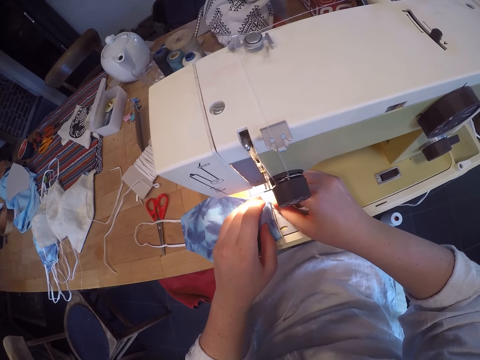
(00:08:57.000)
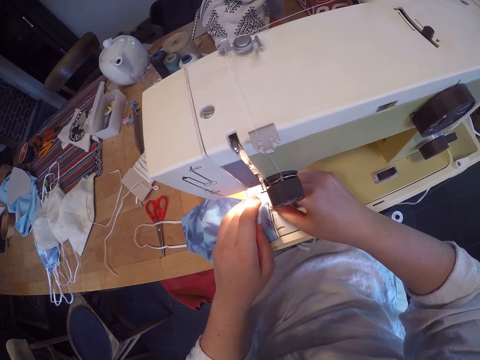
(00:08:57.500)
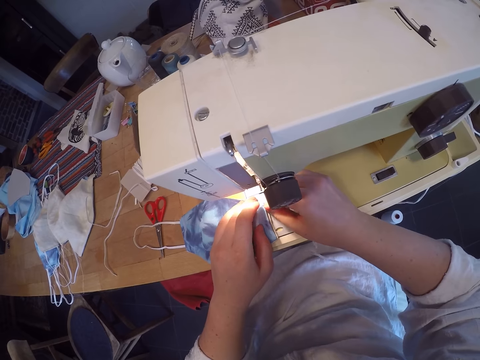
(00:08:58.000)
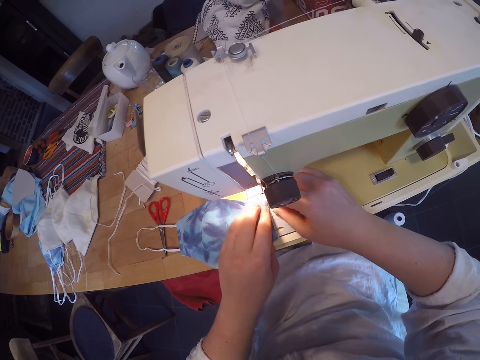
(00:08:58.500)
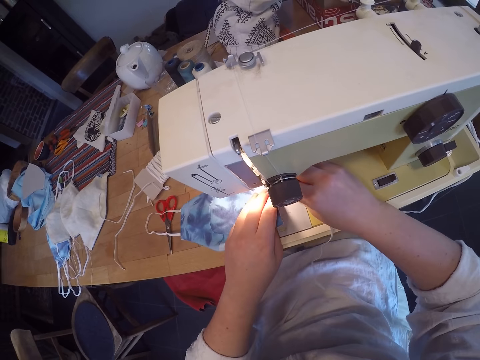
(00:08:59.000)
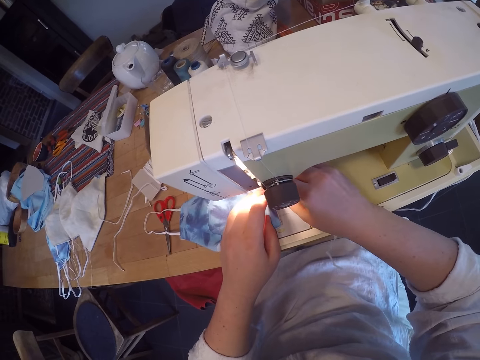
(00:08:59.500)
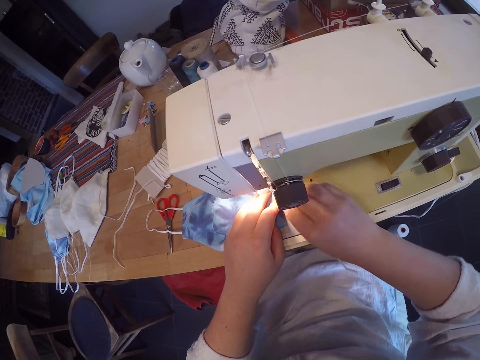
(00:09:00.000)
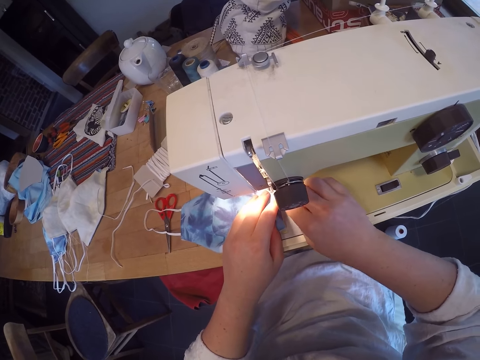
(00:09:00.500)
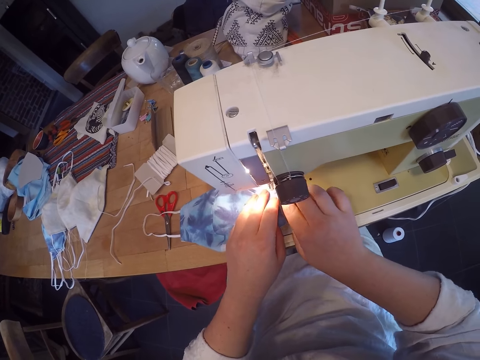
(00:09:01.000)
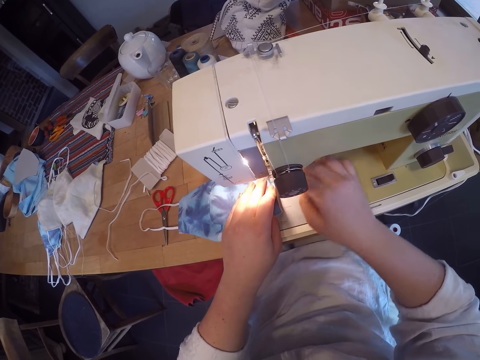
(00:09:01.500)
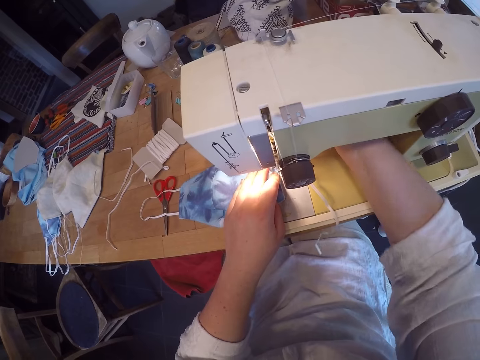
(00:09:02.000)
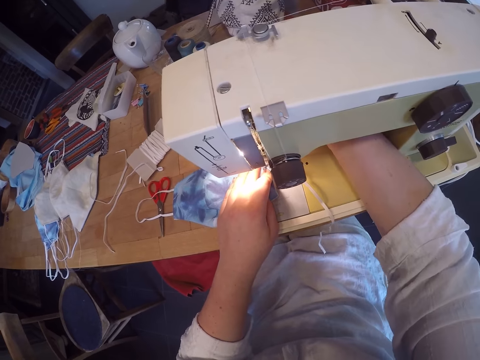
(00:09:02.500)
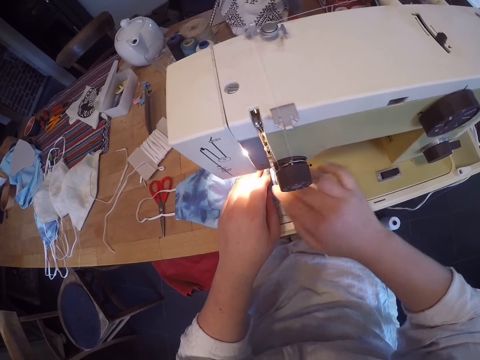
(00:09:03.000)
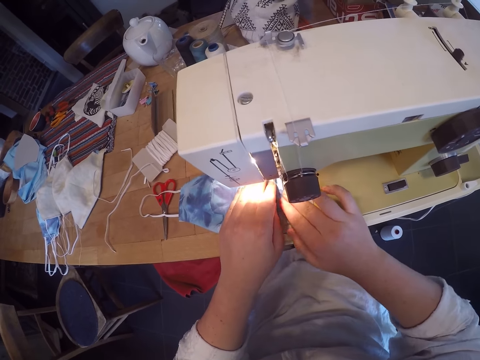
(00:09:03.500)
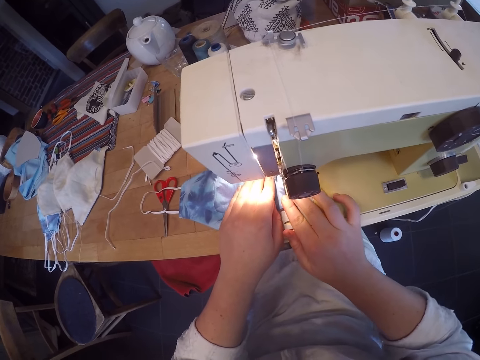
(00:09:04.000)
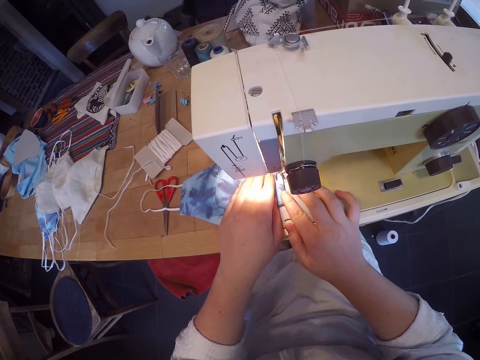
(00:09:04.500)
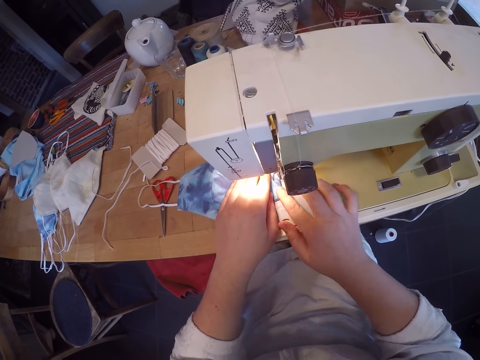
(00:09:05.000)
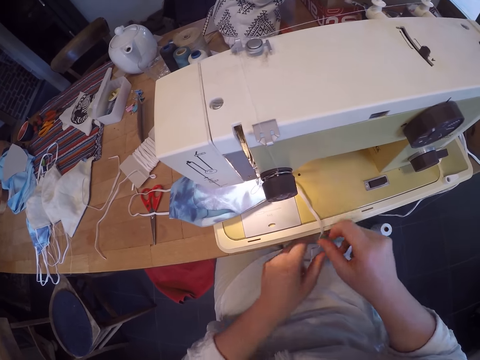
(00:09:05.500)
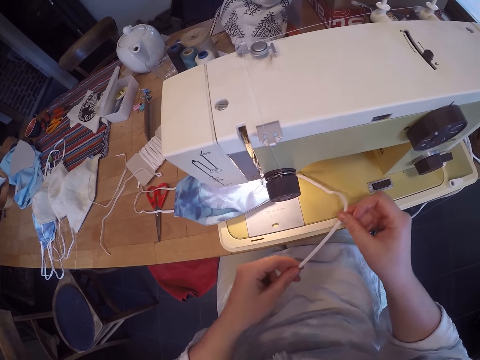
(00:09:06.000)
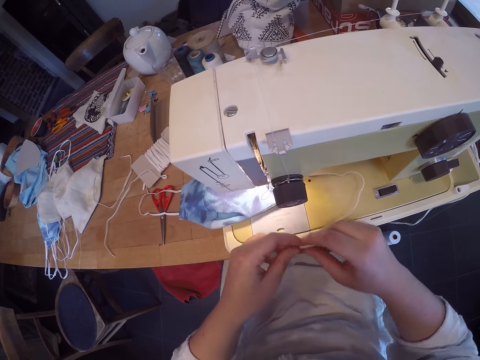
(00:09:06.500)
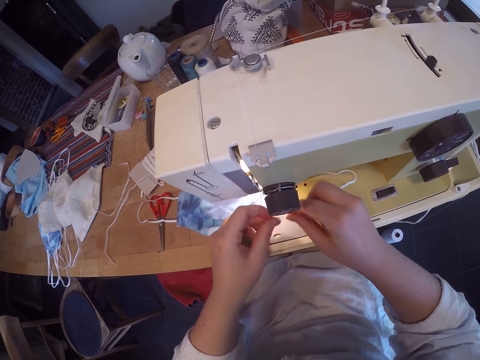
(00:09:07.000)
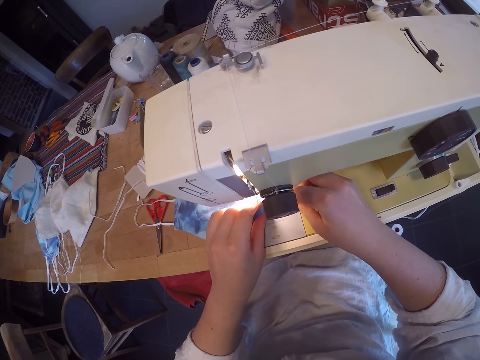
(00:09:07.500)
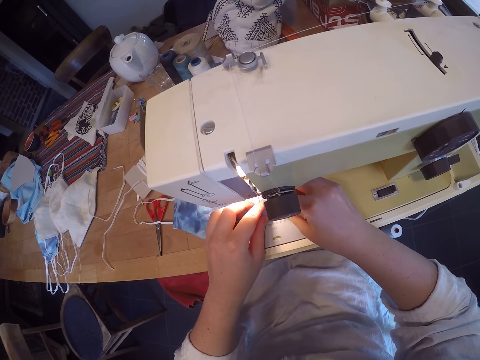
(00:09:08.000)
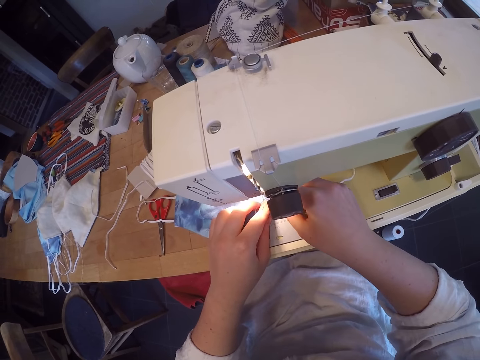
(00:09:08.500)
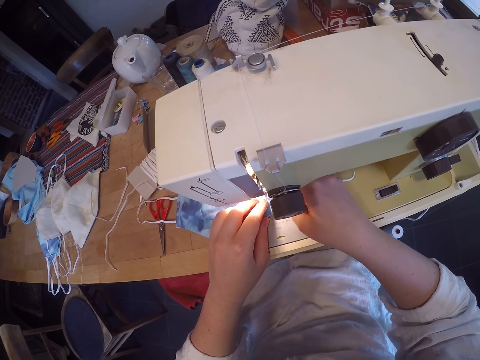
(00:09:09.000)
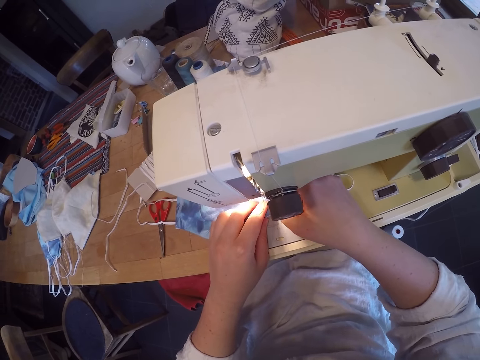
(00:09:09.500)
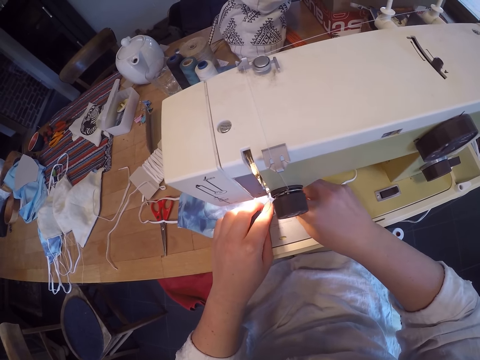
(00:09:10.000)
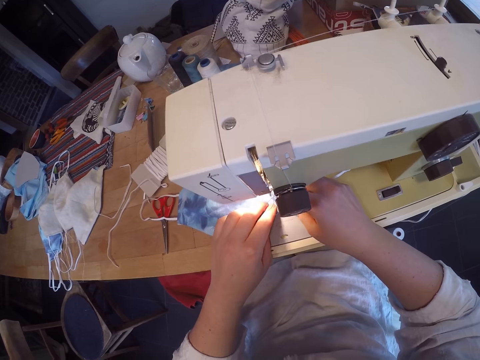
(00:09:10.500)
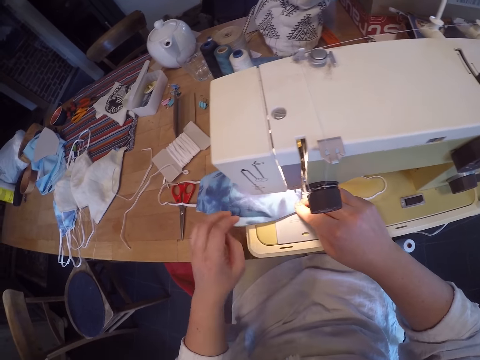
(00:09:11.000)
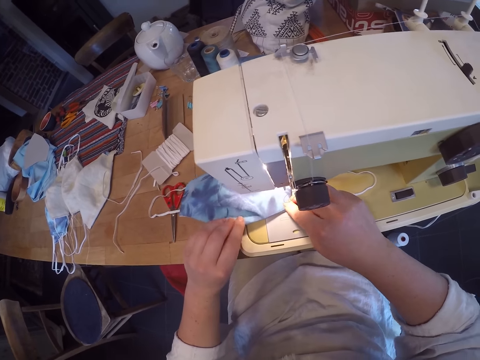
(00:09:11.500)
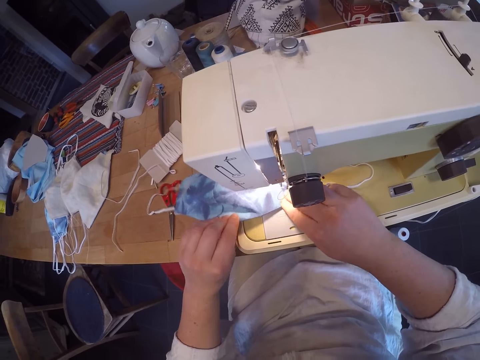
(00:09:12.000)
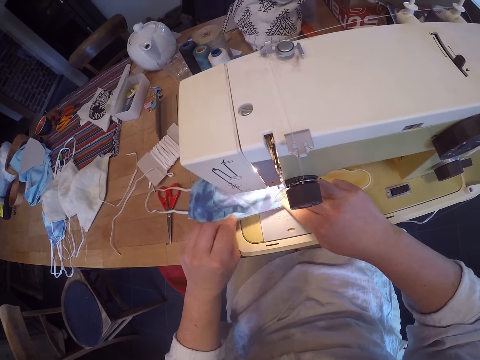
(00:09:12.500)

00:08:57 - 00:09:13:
The camera wearer sews the cord into the face mask or clothing material using the sewing machine. He turns on the sewing machine. He places his right hand on the clothing material. He picks up the other end of the cord from the table. He inserts the cord into the face mask. He uses his left hand to arrange the clothing material.

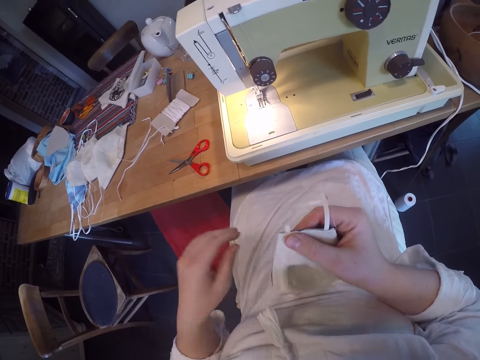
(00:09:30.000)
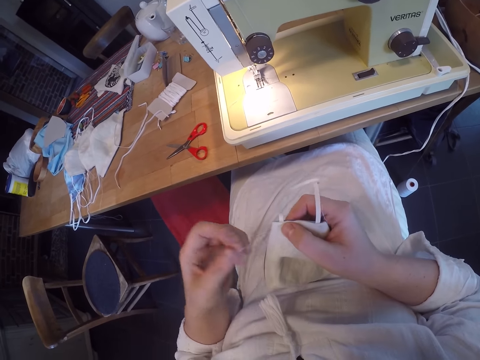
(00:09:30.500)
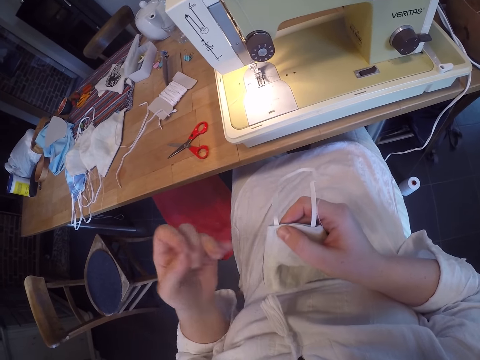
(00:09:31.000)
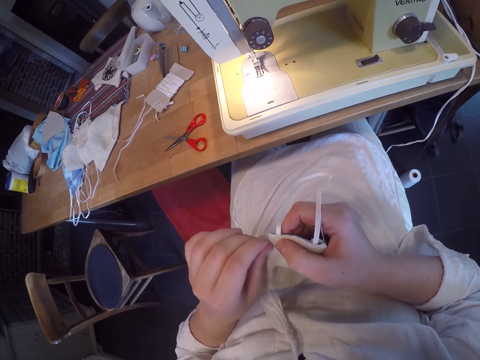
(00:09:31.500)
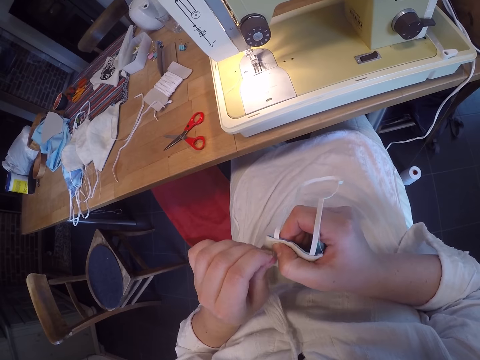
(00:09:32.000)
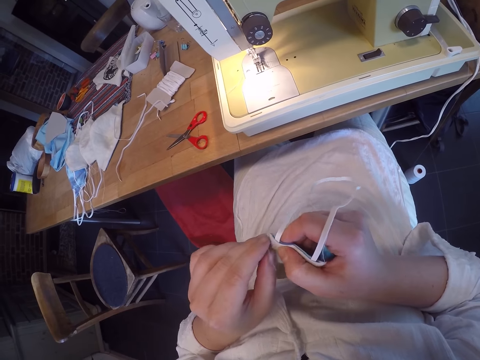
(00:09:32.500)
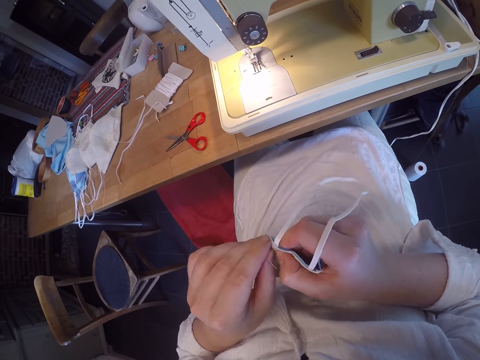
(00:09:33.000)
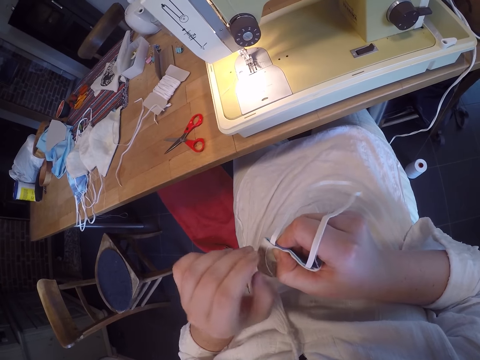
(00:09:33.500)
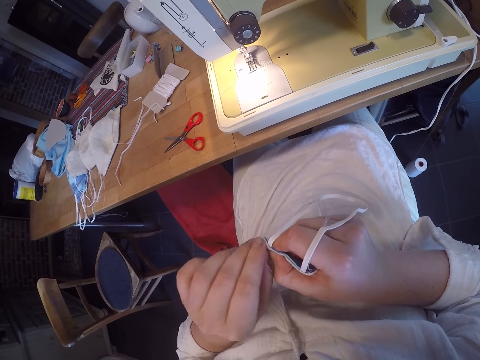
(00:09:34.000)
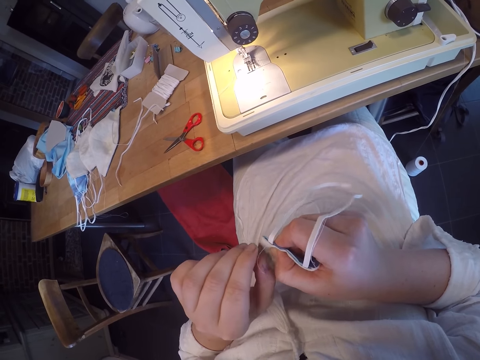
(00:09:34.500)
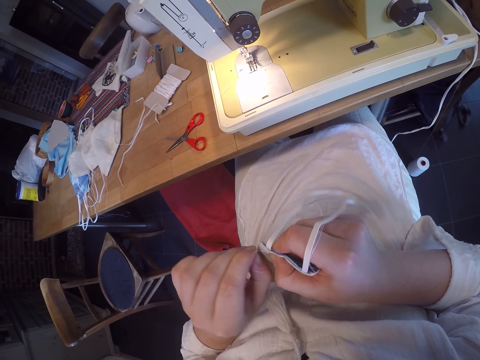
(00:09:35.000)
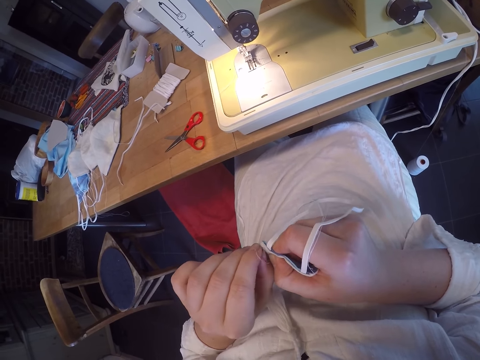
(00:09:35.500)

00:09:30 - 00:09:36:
The camera wearer loosens some thread from the facemask.

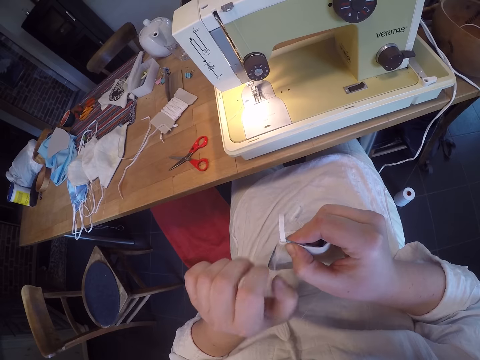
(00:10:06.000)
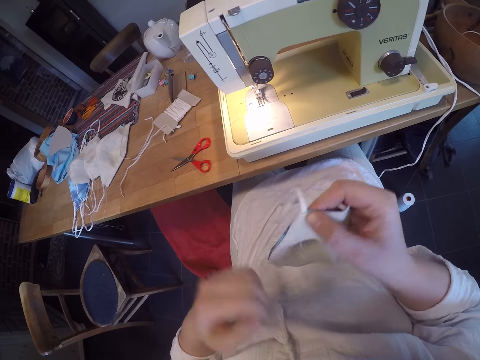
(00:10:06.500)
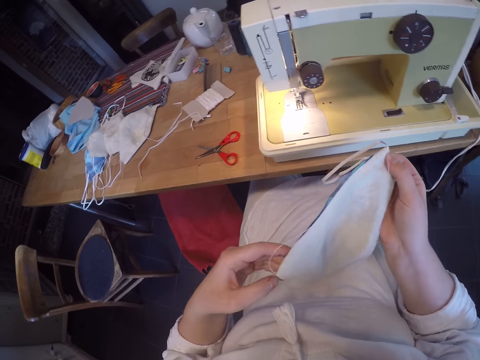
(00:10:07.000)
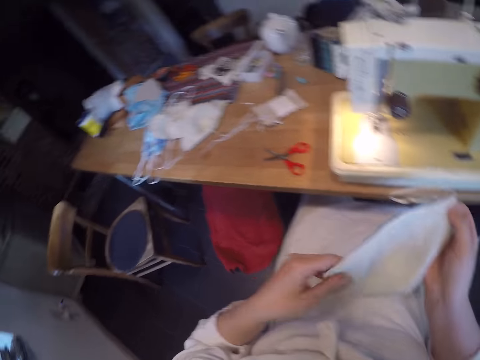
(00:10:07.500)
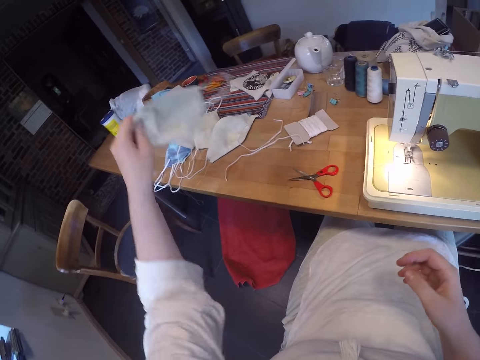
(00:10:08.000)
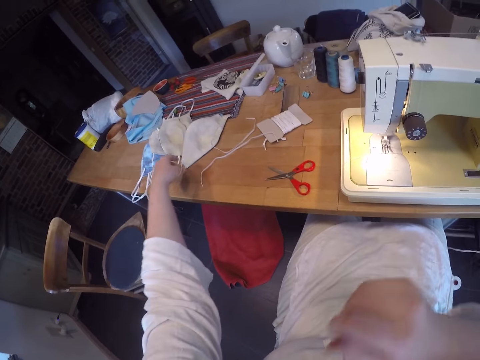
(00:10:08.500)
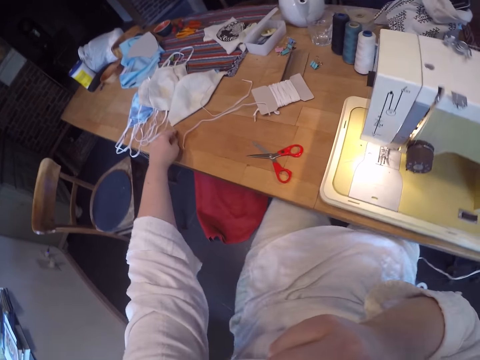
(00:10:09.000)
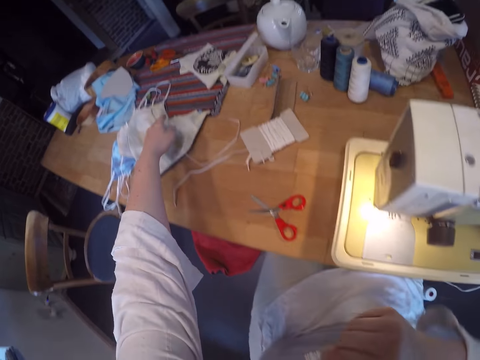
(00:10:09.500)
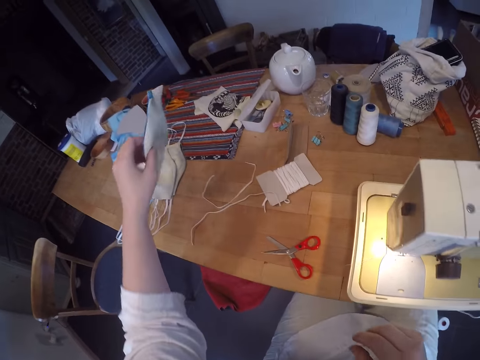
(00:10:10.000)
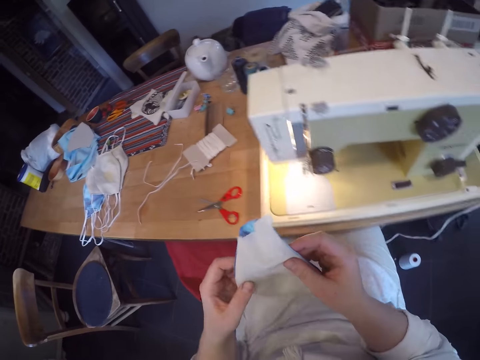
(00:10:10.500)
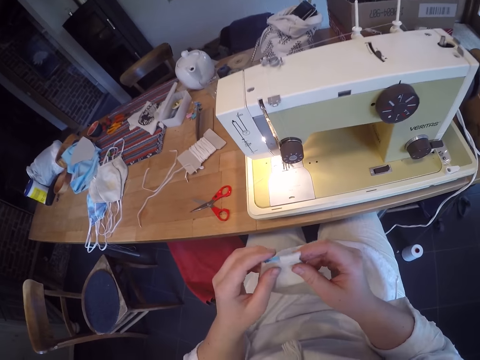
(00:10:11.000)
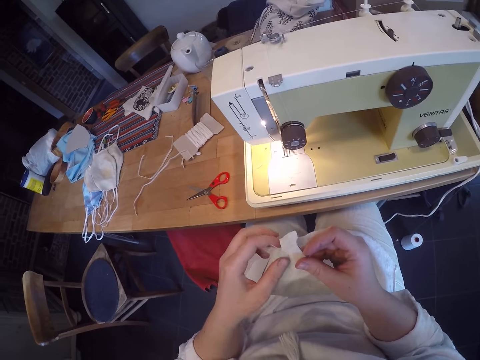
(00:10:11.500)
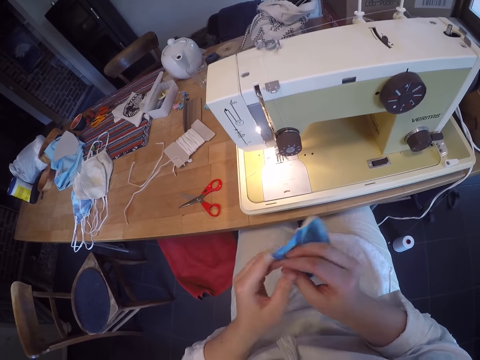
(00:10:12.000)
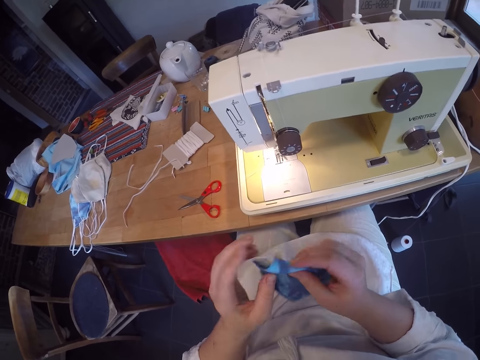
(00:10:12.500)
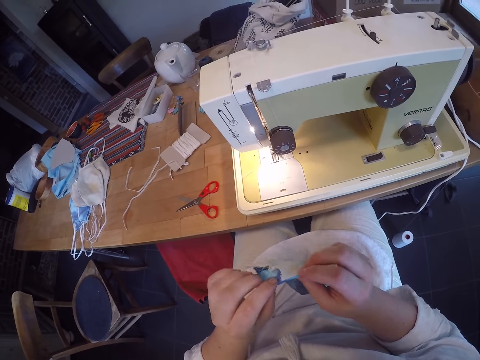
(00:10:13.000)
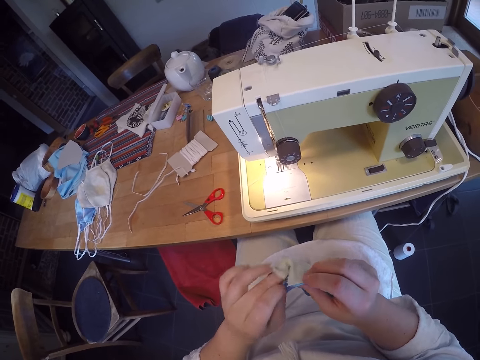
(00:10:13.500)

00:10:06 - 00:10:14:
The camera wearer drops the facemask on a tabletop. She picks up a facemask with her left hand. She holds the facemask with both hands. She prepares the mask. She turns the facemask to the other side. She tucks in the edges of the facemask.
